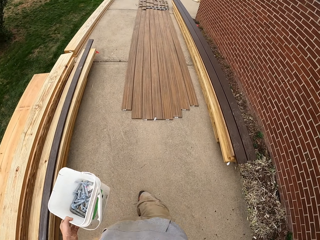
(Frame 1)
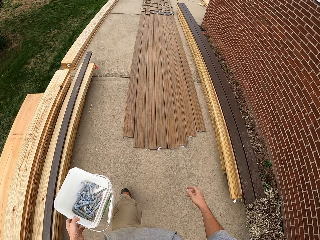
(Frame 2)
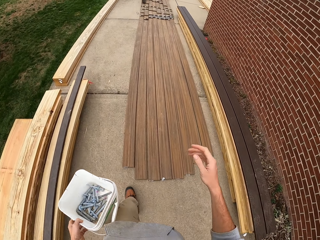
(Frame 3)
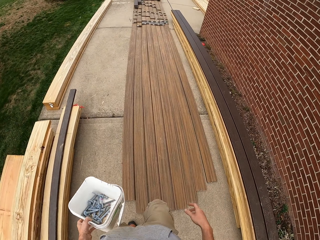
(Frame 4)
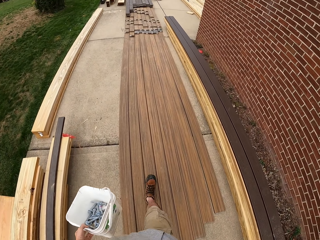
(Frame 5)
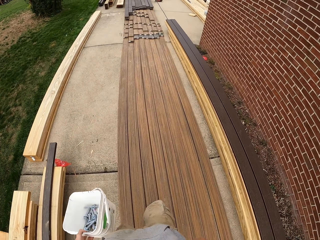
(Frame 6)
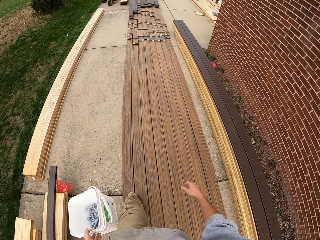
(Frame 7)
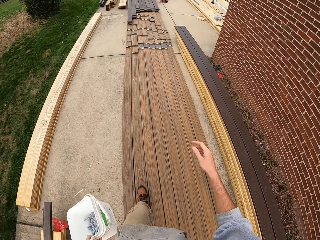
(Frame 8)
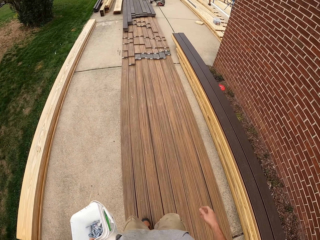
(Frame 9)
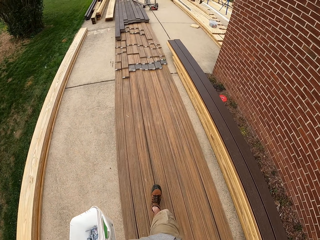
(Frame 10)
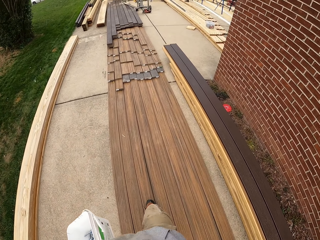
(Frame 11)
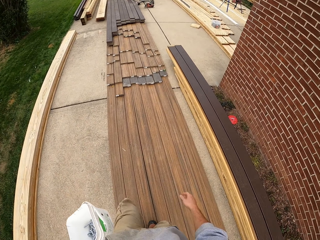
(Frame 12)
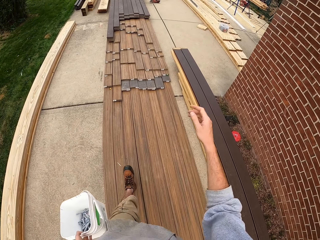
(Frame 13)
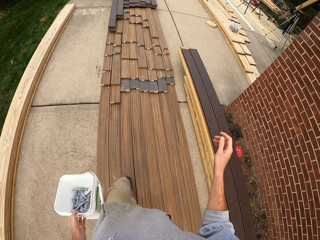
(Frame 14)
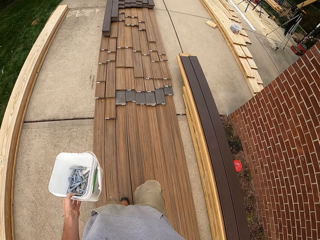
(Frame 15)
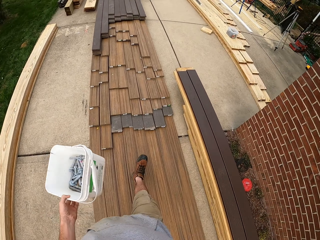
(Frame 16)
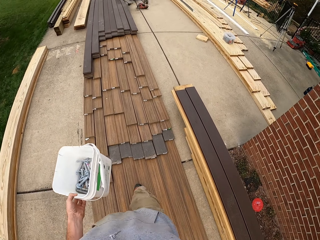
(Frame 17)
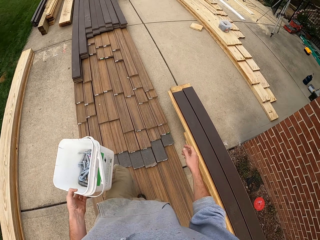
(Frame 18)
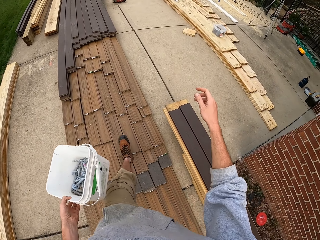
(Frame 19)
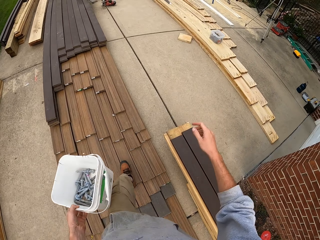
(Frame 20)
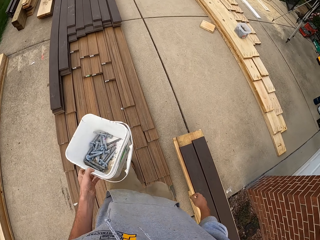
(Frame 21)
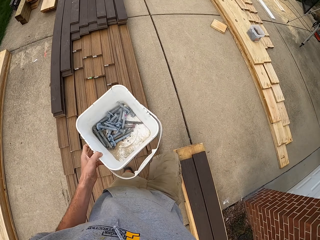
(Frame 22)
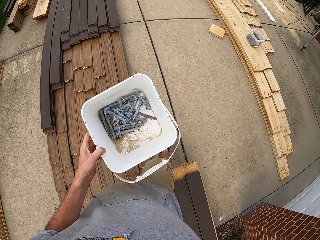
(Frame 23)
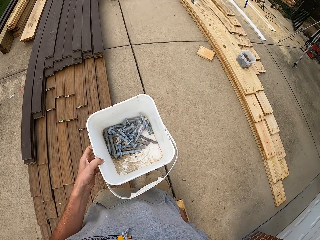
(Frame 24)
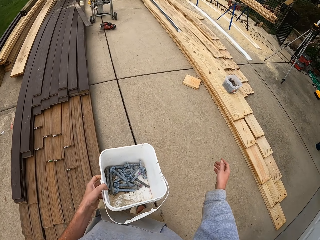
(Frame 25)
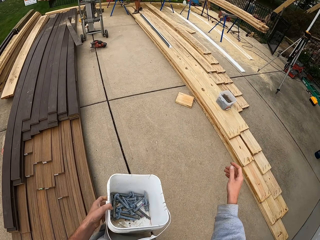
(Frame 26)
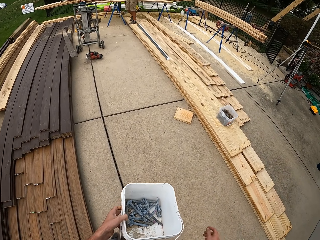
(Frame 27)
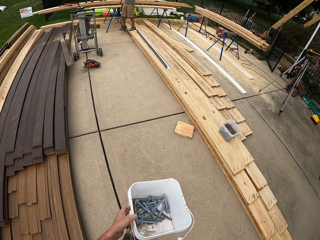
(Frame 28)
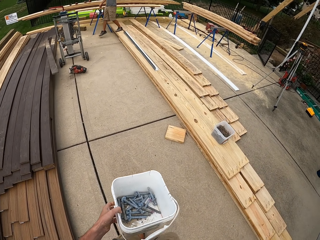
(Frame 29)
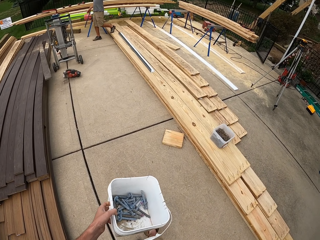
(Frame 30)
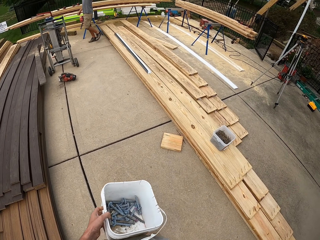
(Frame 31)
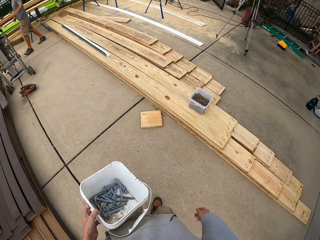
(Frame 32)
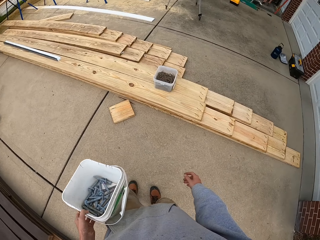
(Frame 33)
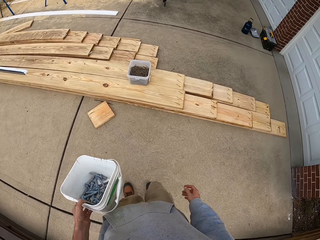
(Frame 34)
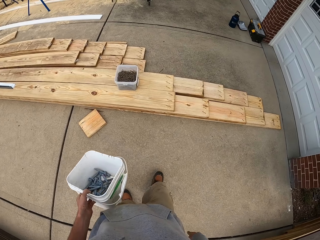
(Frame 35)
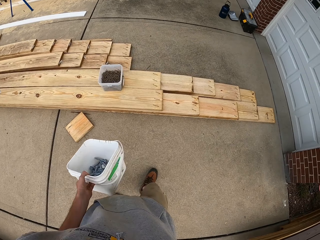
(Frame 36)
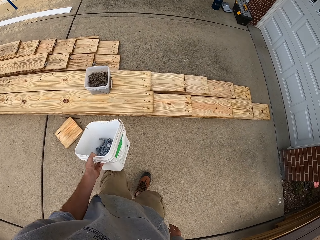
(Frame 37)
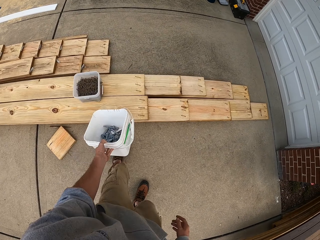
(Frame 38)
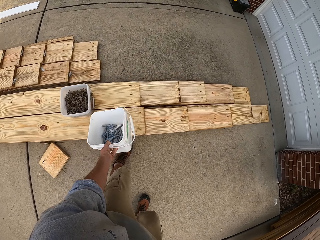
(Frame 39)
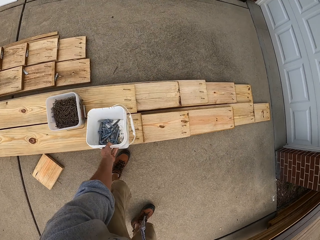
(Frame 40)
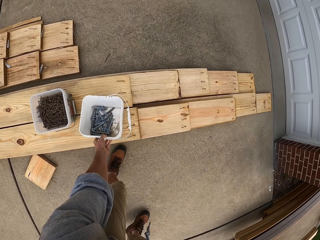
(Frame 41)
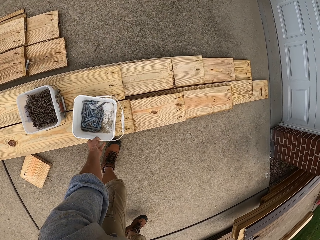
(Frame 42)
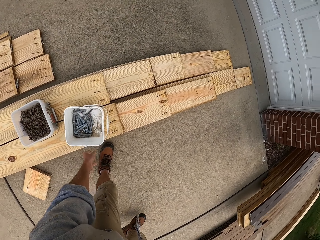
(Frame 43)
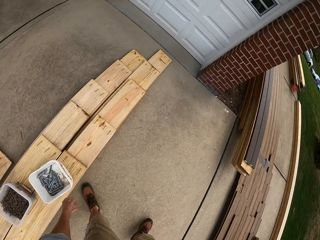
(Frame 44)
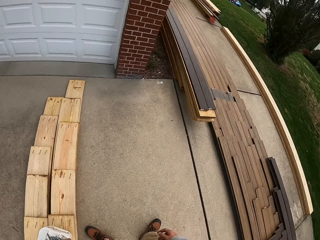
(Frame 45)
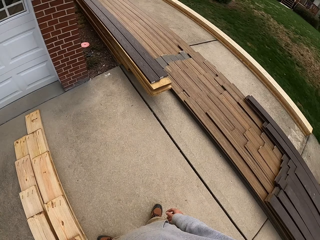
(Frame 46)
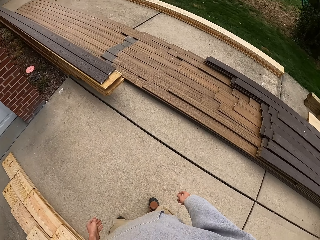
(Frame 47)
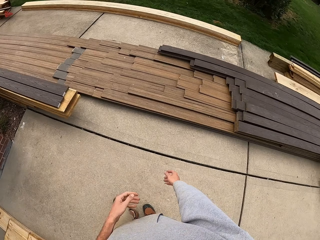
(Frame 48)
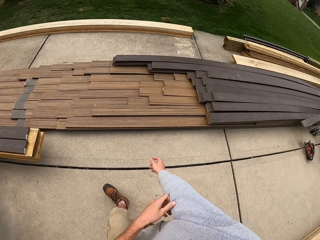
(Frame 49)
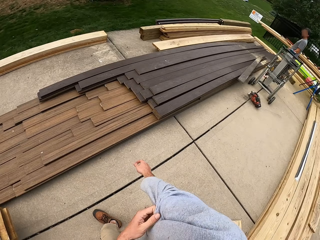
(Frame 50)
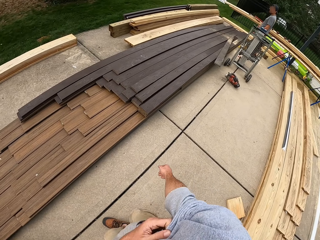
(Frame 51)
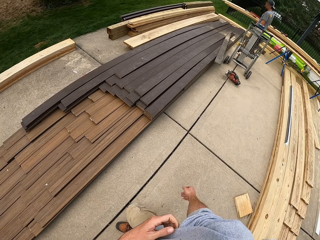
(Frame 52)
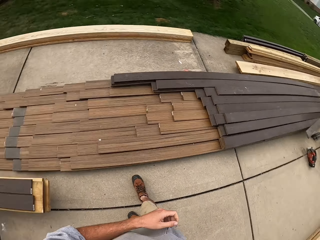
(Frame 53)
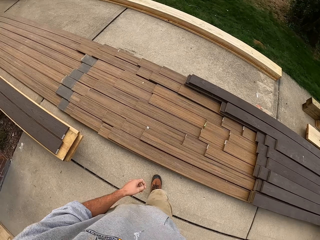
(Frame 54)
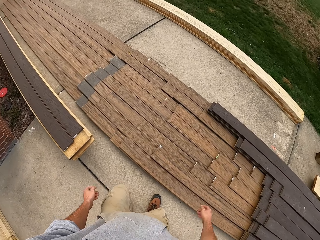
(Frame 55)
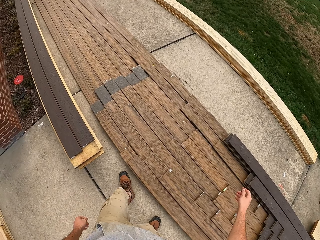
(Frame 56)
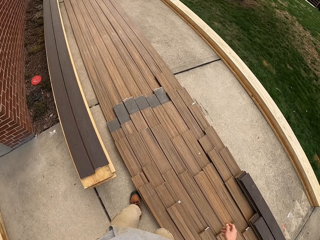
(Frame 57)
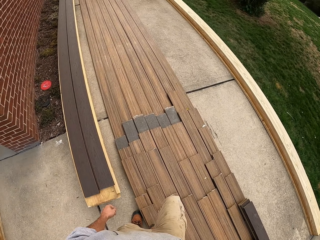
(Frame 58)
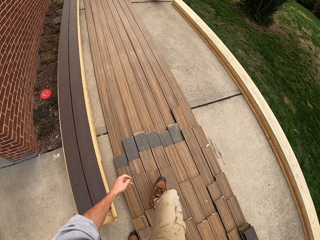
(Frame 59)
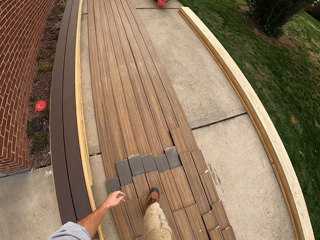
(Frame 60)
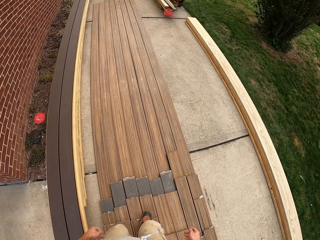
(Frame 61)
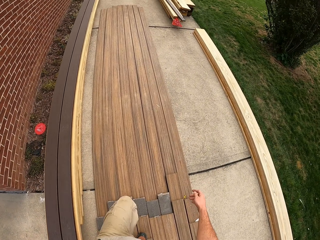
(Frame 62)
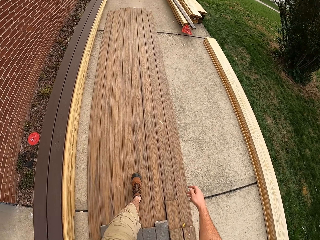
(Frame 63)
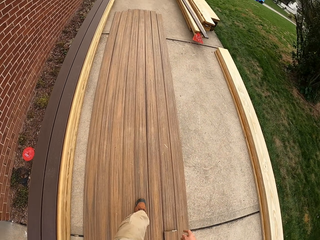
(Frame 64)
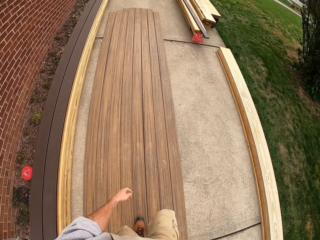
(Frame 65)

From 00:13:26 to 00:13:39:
The camera wearer places the container on a wood. He pulls his right hand sleeves and walks around the place.

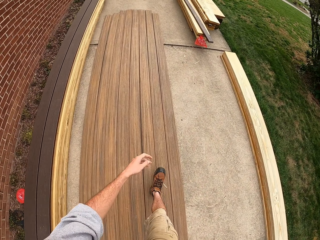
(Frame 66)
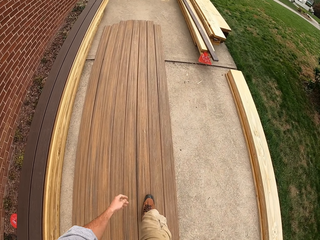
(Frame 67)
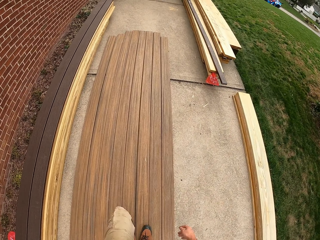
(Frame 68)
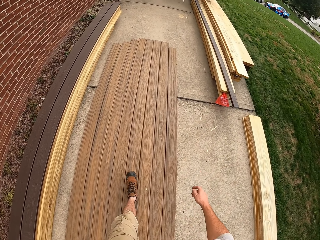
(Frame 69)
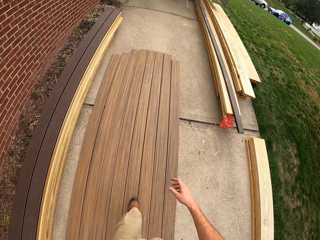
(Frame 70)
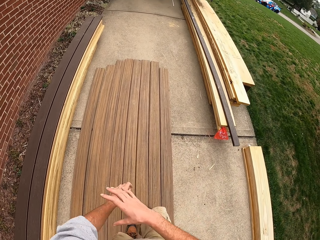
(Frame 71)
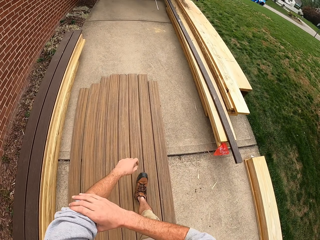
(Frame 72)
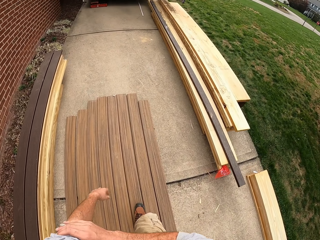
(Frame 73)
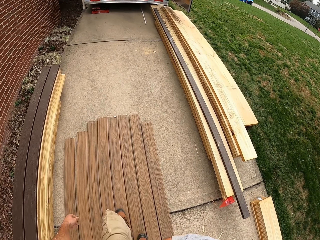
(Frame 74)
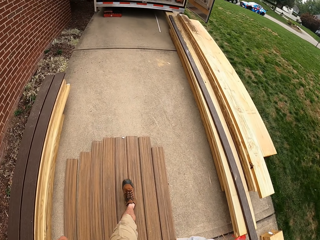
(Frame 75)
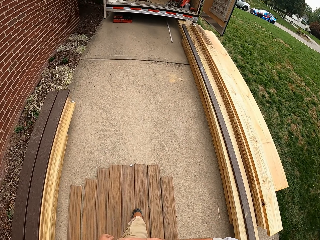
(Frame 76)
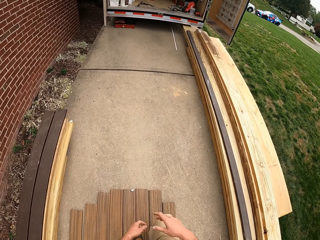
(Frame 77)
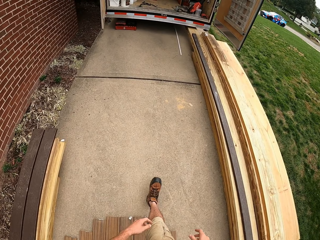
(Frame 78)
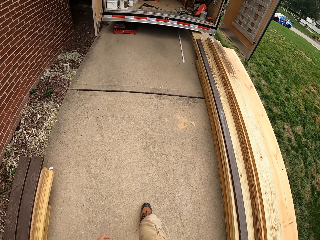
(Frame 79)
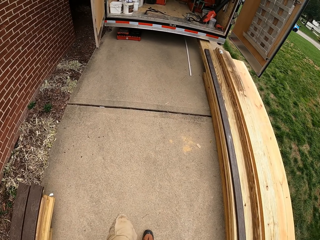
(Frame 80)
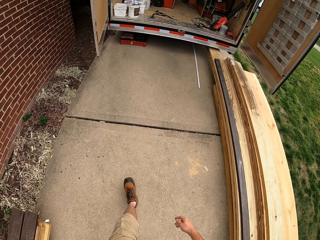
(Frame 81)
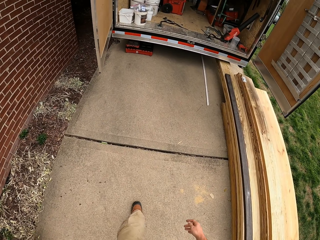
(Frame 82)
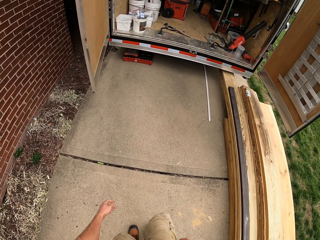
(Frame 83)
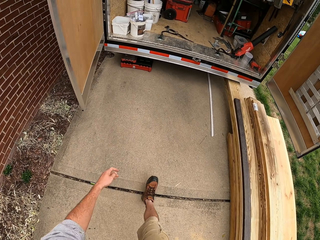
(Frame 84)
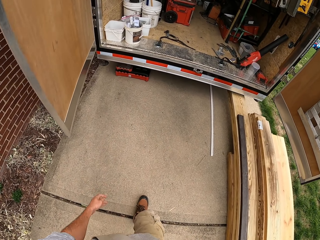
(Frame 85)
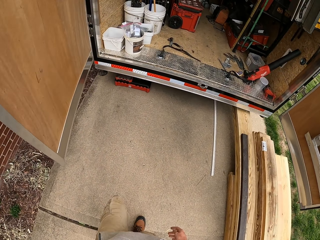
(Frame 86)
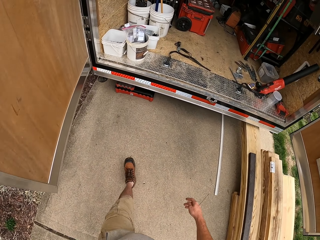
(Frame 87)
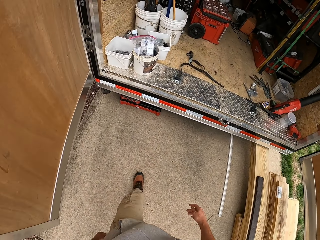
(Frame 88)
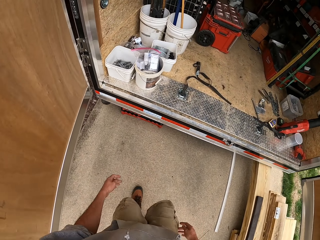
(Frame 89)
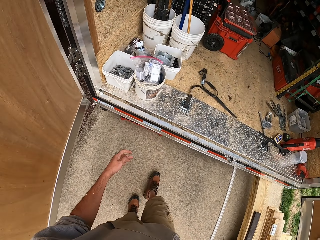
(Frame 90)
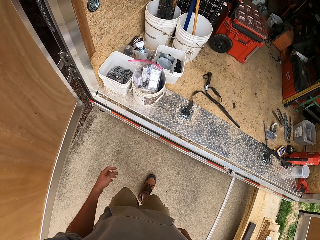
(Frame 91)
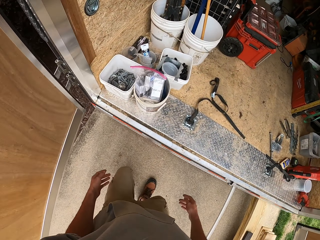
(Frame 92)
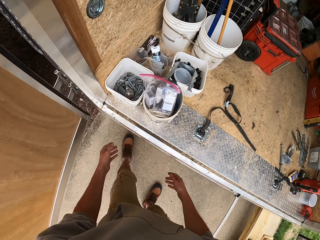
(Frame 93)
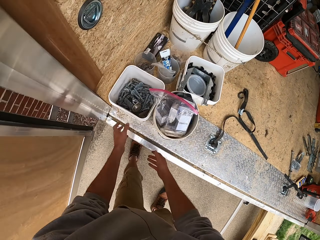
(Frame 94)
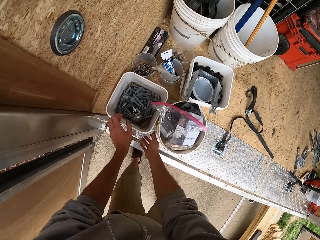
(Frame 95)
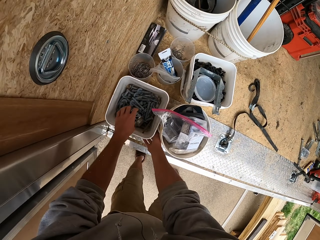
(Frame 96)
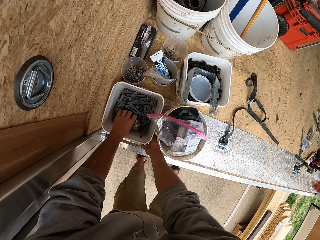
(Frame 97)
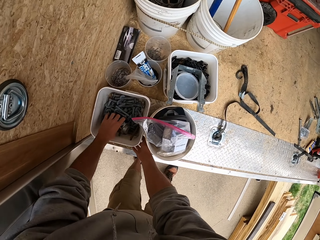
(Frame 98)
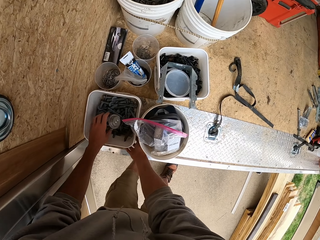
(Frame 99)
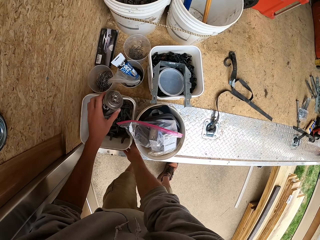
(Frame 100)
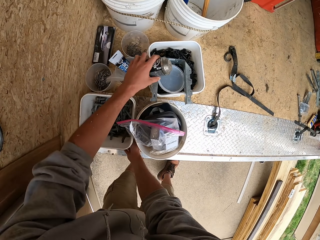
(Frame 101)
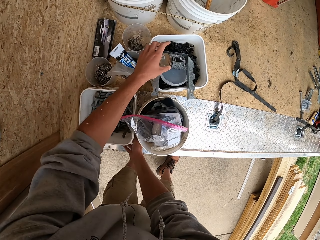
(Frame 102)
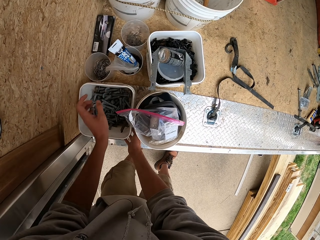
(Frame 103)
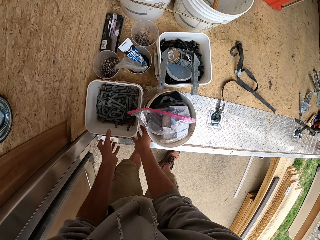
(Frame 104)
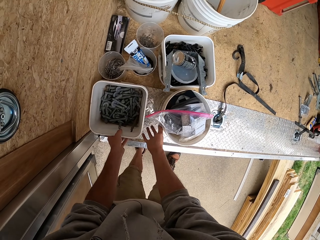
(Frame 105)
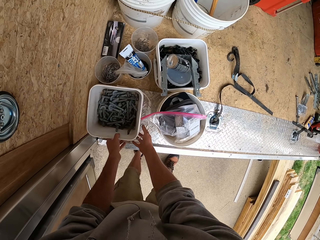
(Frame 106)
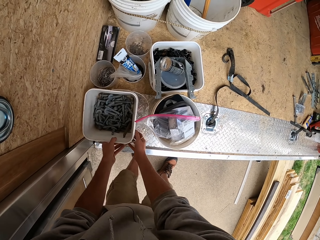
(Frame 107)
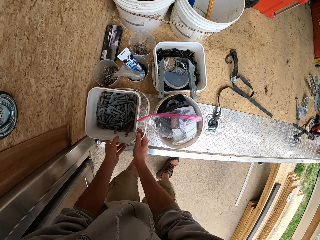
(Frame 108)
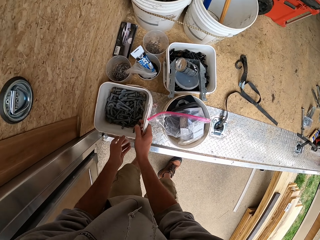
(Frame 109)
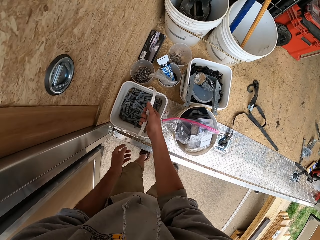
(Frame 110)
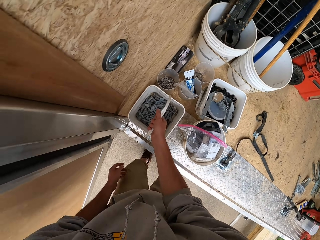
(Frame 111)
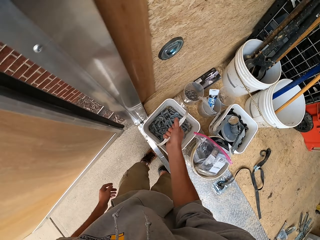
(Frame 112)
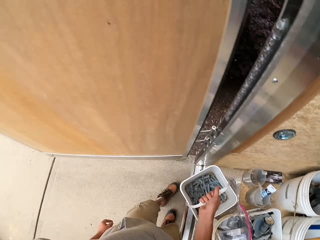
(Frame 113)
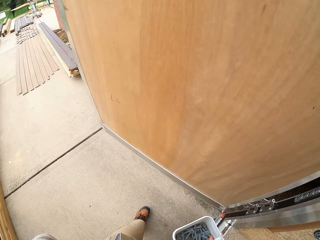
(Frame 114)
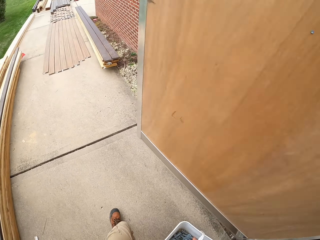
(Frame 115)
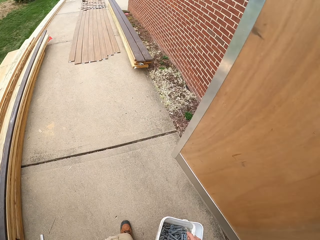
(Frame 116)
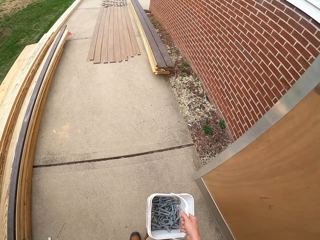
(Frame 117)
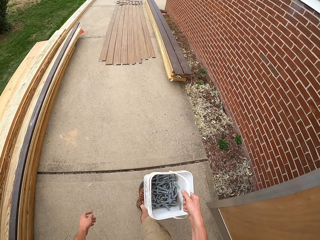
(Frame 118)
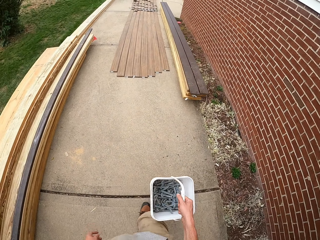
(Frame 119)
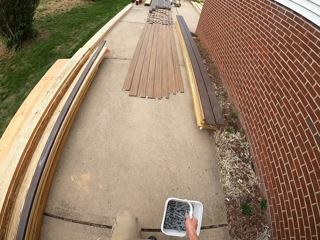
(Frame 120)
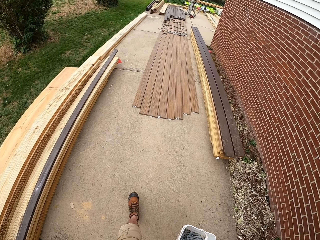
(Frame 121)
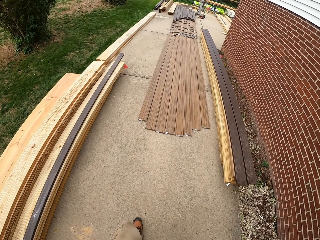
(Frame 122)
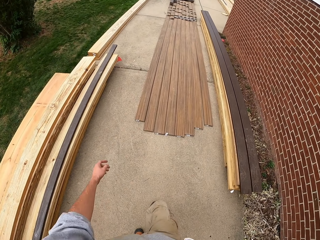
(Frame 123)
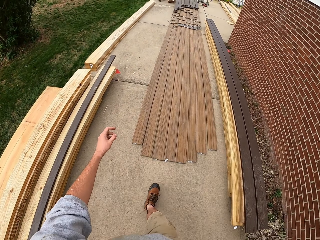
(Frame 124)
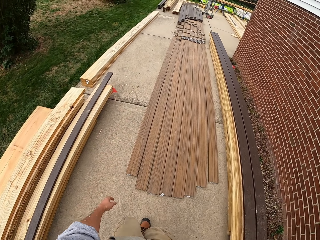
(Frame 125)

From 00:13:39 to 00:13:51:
The camera wearer pulls his left hand sleeves. He is walking out. He picks a can from the container. He places the can in a container or bucket. He holds the bucket with both hands. He picks the container from the room. He walks with the container of screws.
